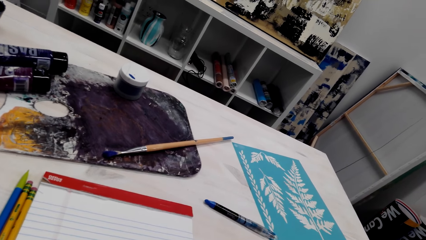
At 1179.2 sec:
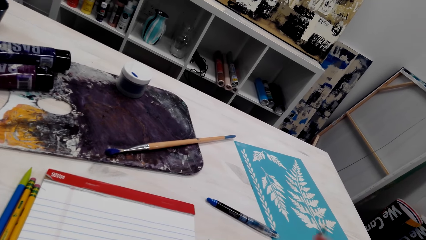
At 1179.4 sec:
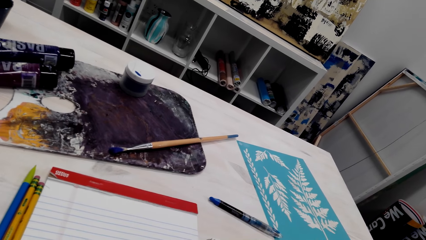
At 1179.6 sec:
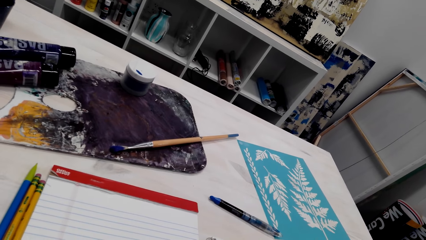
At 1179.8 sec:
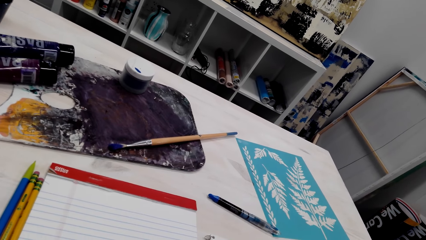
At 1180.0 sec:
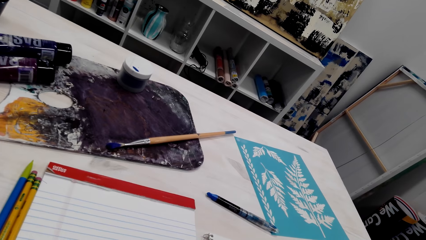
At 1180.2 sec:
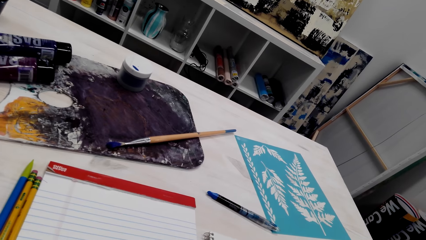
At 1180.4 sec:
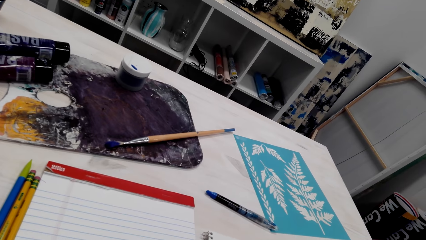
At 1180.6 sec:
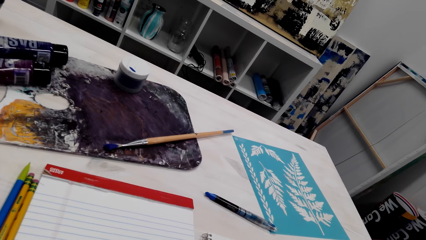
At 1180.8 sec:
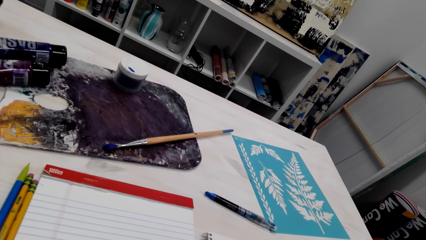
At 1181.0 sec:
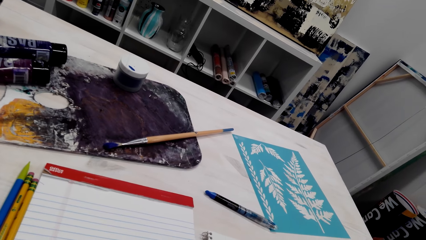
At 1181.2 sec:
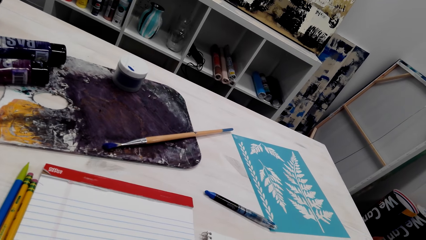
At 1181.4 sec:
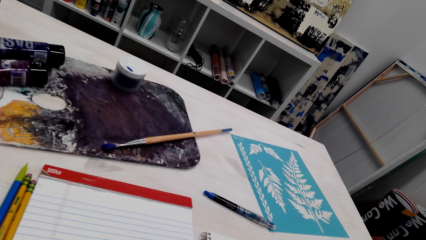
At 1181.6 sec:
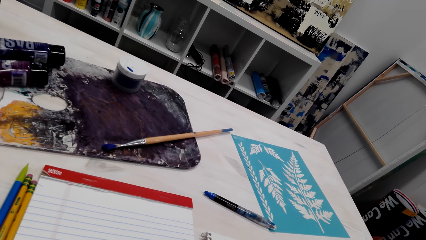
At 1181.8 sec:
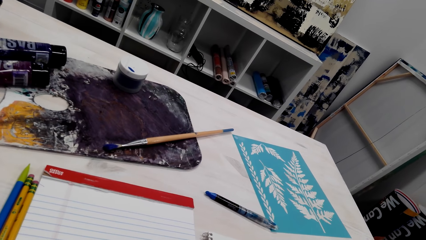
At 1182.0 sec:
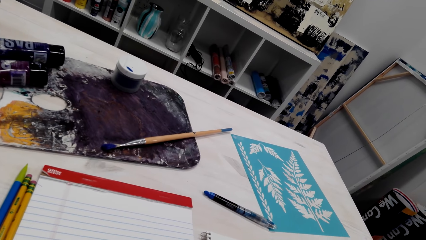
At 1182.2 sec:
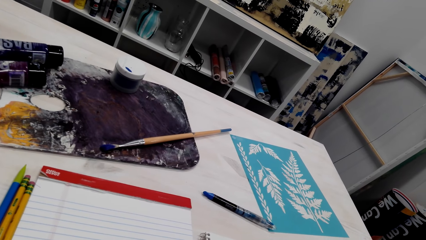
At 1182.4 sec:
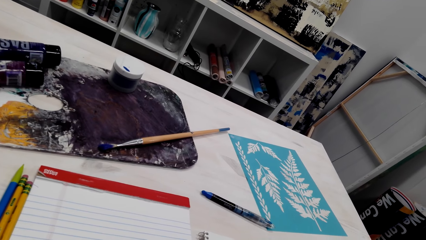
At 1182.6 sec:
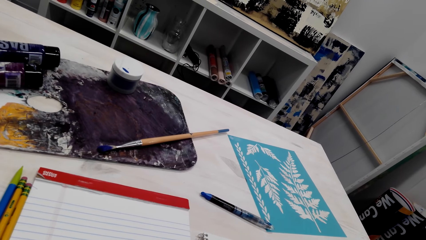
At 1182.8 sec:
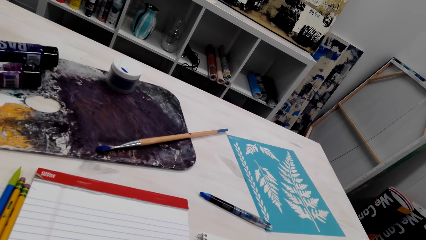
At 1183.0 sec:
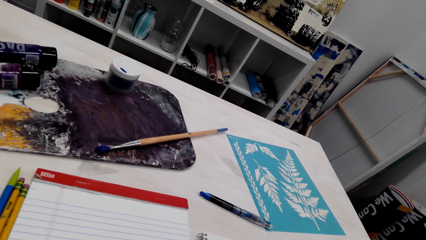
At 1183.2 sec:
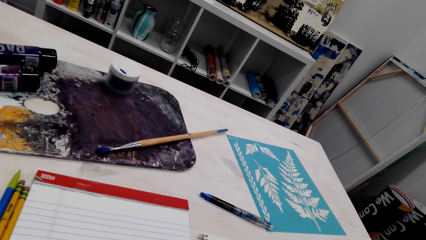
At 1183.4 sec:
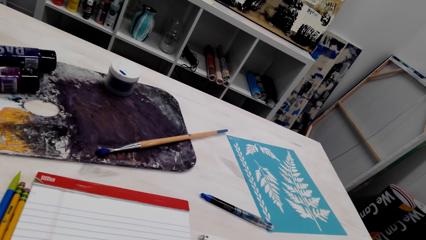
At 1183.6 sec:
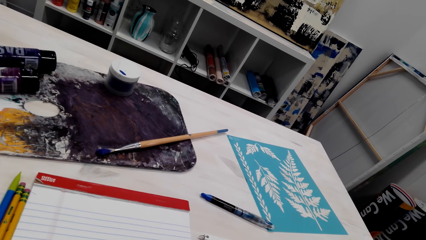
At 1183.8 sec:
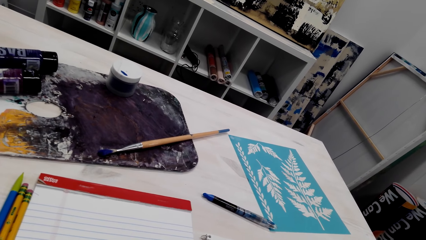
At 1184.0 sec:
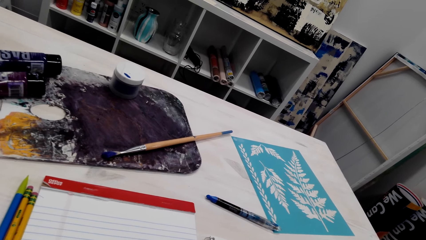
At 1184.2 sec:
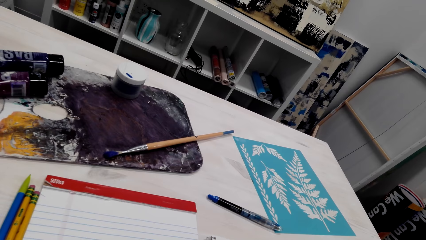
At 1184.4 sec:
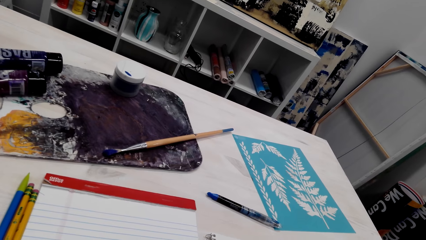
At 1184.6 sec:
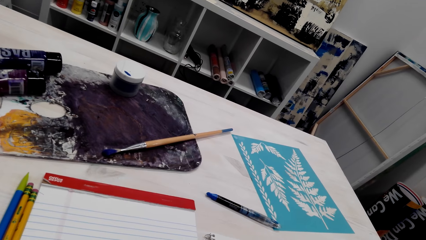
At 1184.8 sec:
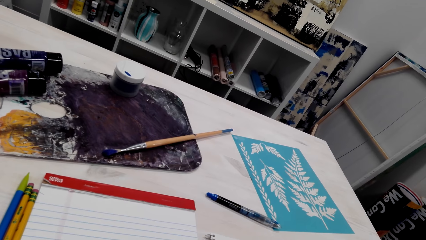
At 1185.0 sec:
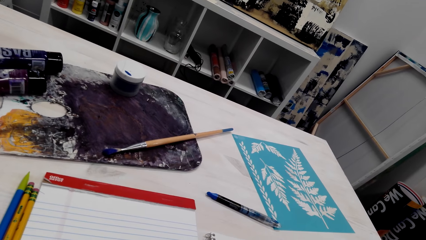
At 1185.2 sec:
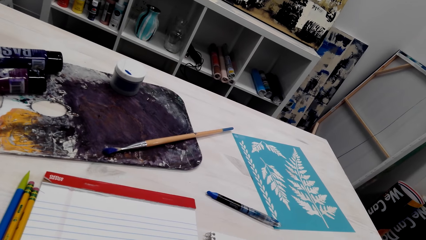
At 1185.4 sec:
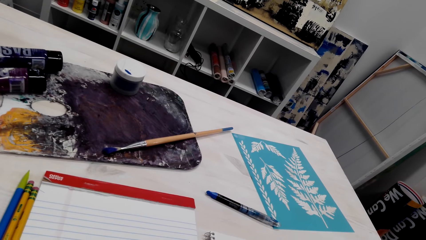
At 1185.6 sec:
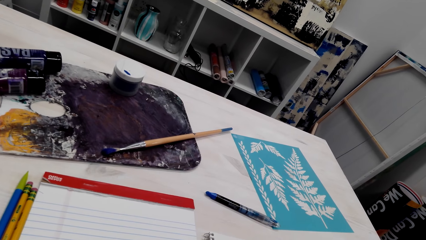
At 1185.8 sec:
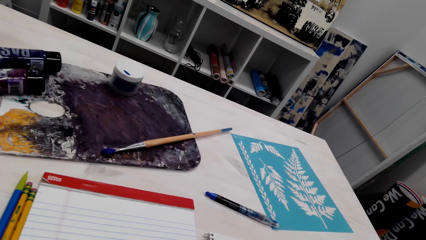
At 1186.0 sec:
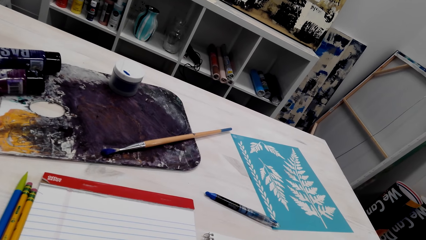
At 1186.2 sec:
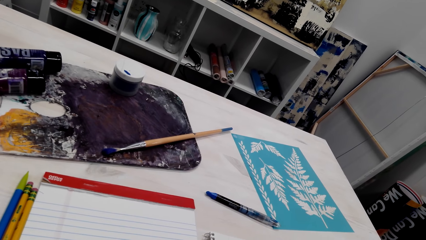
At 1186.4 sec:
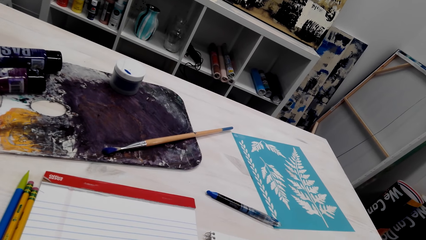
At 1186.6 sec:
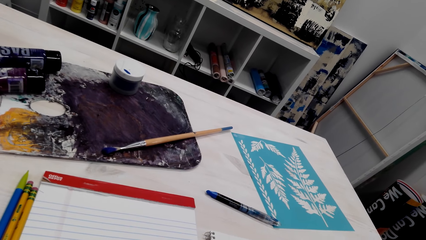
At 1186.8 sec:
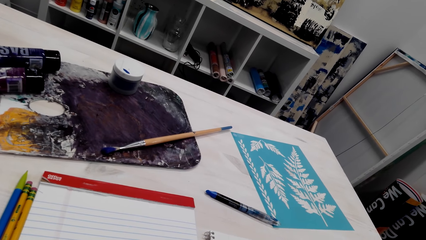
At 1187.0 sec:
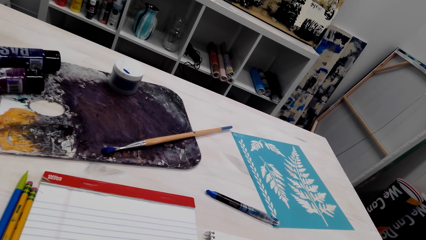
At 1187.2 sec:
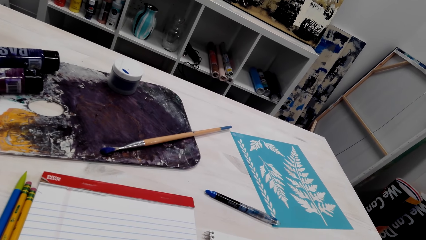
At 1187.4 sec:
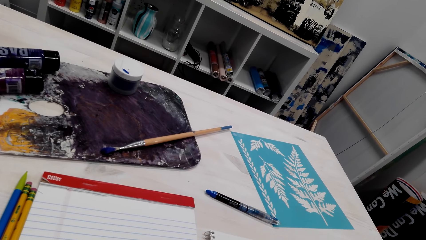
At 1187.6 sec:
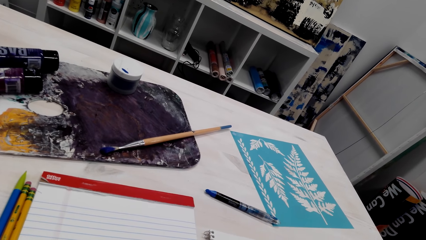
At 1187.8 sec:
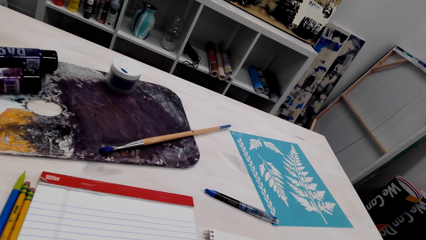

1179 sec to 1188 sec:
The camera wearer rubs a small part of the drawing. They rub it again. They draw something onto a paper. They rub a small part of the drawing. They draw something onto the paper. They rub a small part of the drawing. They draw something onto the paper. They rub a small part of the drawing. They draw something onto the paper. They rub a small part of the drawing. They draw something onto the paper. They rub a small part of the drawing. They draw something onto the paper. They rub a small part of the drawing.

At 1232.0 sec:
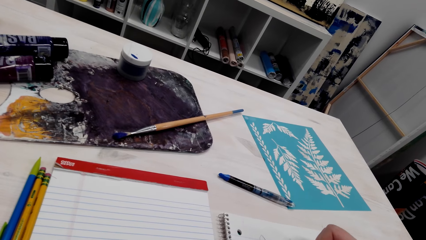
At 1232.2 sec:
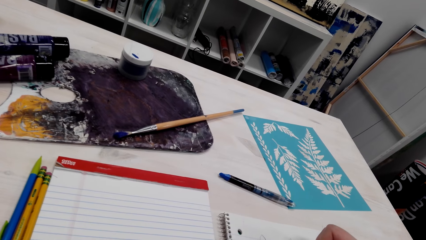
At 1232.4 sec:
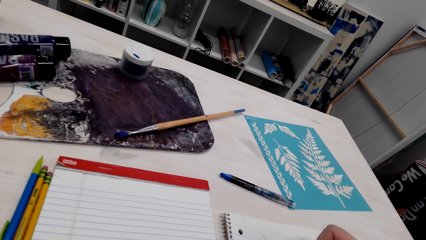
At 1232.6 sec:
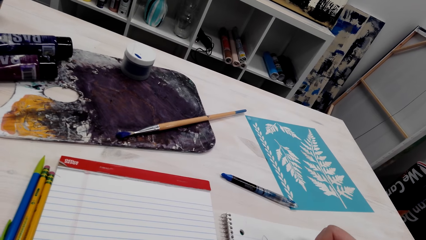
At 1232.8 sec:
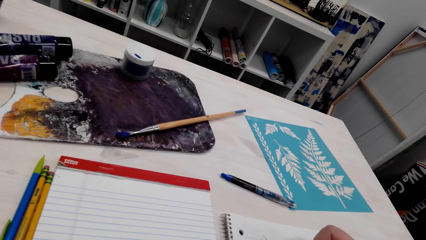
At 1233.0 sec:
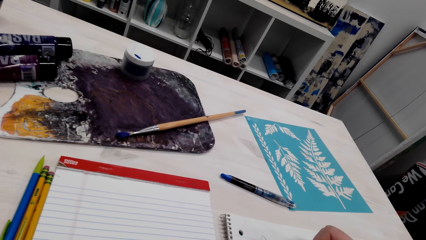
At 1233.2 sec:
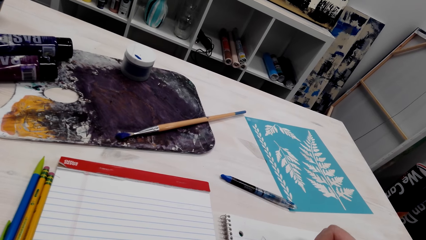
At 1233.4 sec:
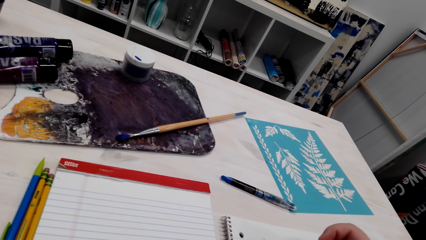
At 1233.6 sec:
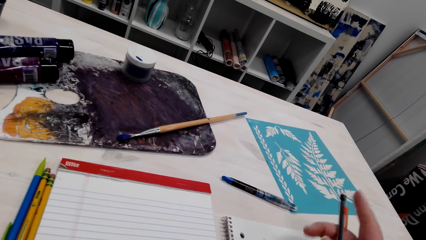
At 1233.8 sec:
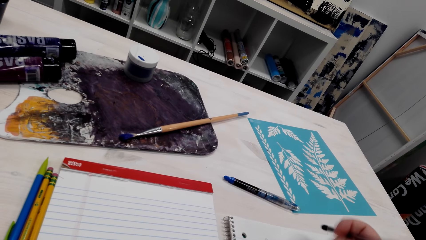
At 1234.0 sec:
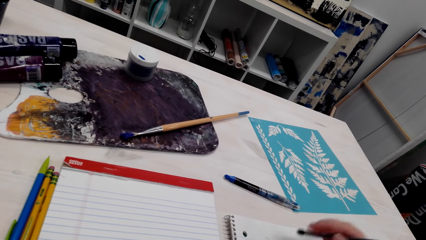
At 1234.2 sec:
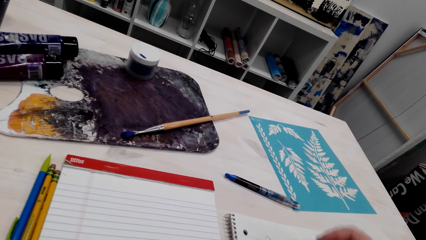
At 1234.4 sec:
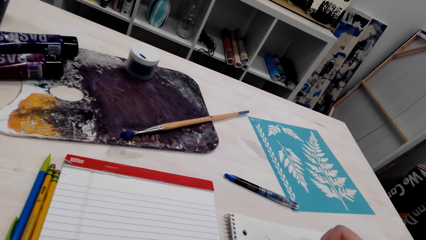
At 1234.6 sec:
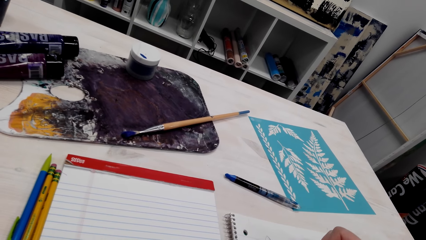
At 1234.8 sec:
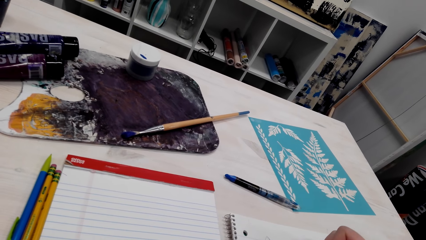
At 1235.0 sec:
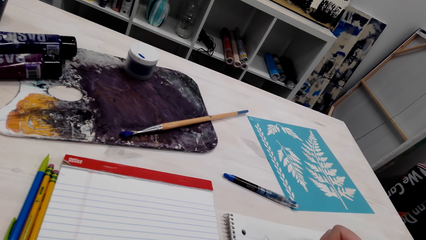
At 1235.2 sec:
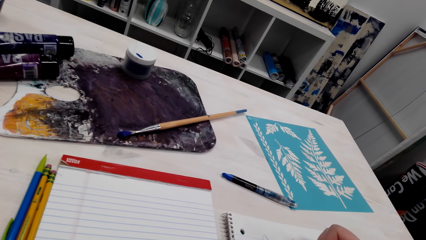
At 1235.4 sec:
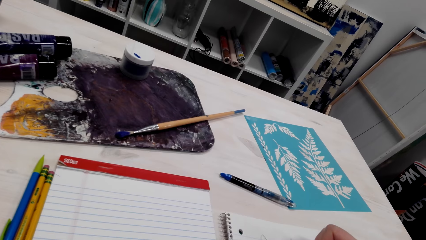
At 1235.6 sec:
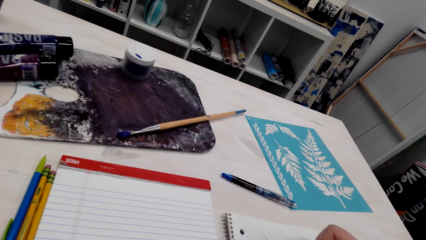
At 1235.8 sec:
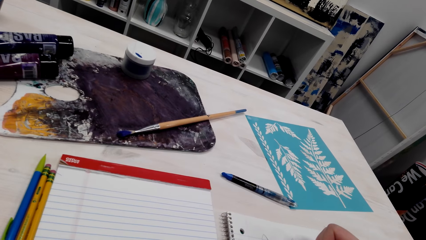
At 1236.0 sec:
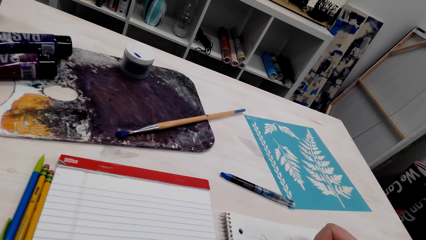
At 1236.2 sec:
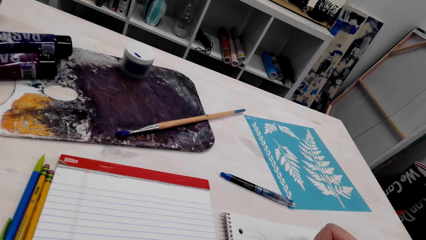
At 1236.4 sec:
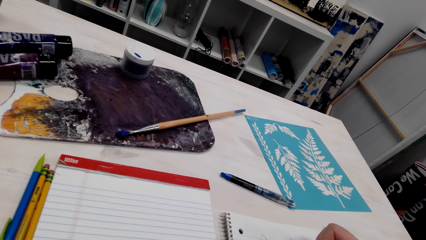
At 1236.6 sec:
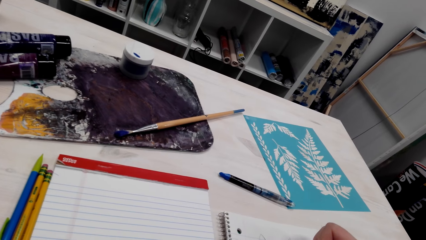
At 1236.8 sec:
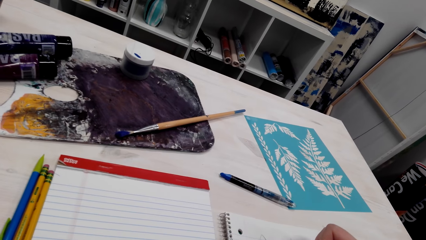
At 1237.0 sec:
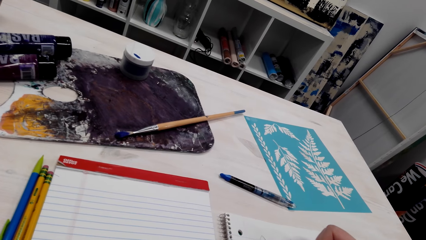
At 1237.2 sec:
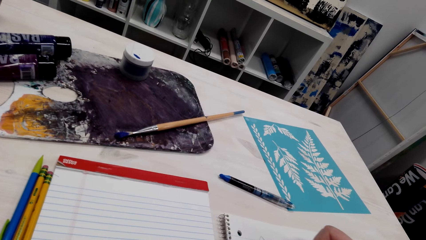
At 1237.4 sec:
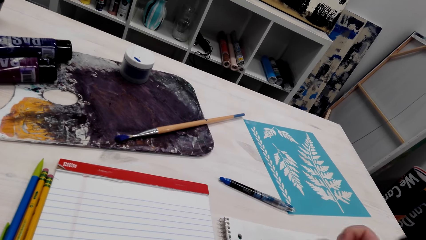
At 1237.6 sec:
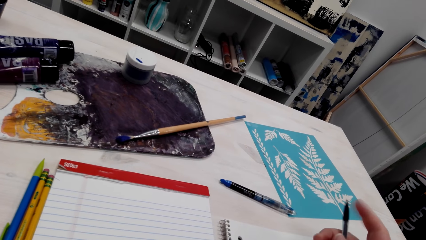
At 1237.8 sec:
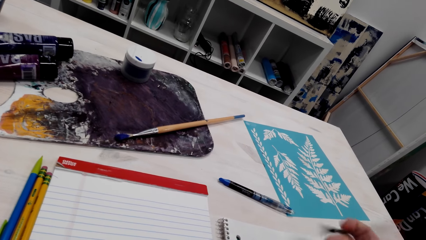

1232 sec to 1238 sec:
The camera wearer rubs a small part of the drawing.
